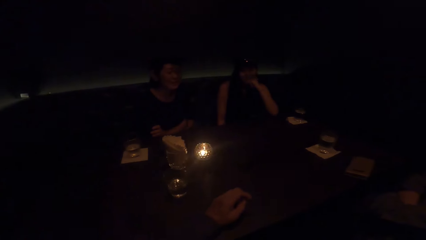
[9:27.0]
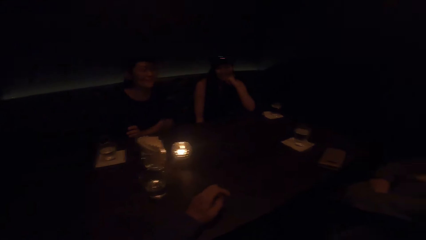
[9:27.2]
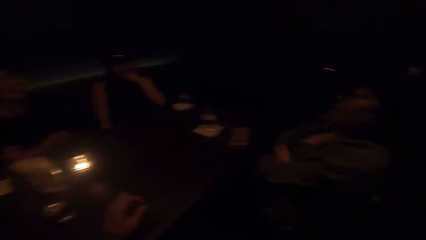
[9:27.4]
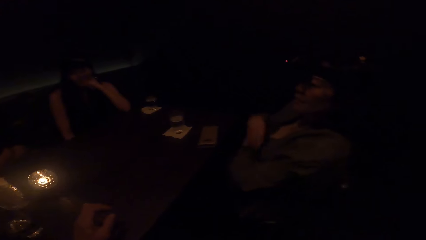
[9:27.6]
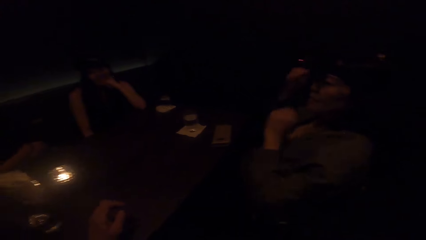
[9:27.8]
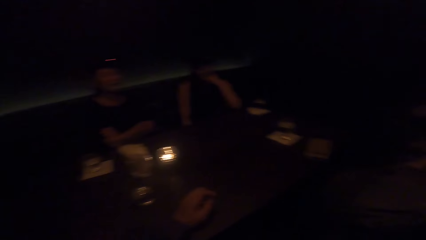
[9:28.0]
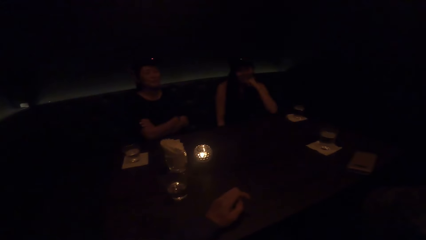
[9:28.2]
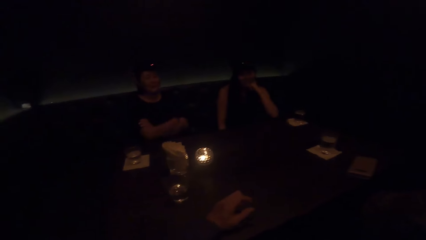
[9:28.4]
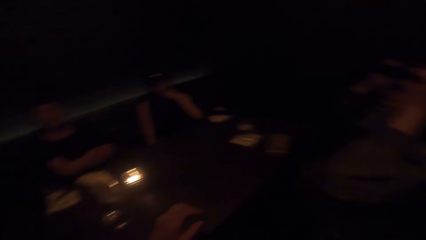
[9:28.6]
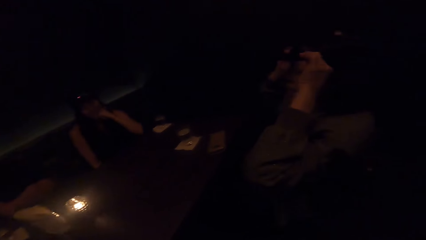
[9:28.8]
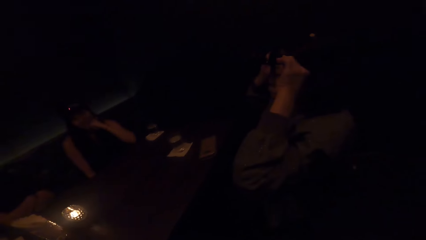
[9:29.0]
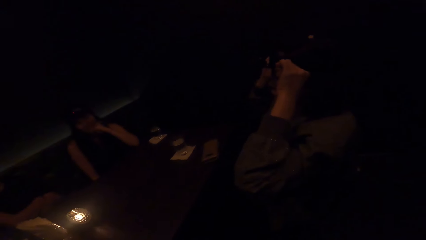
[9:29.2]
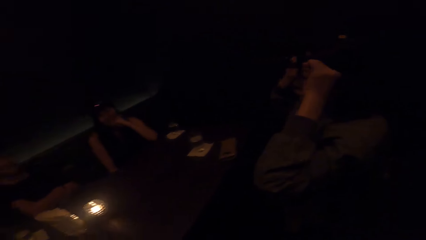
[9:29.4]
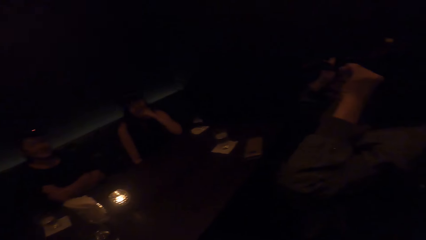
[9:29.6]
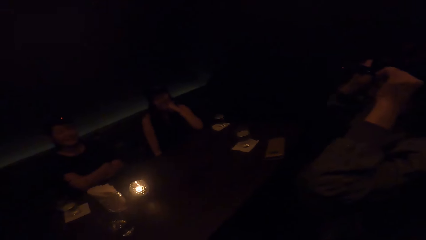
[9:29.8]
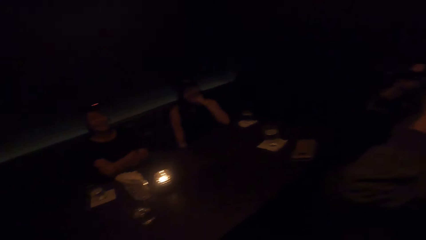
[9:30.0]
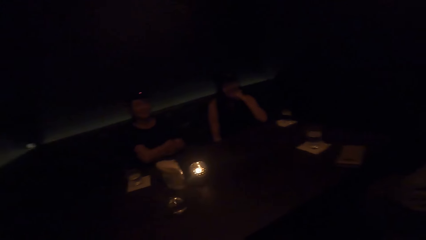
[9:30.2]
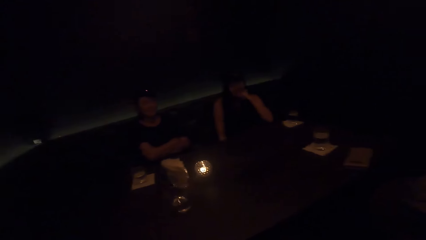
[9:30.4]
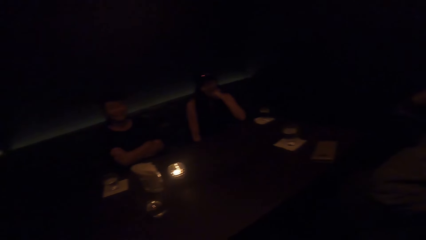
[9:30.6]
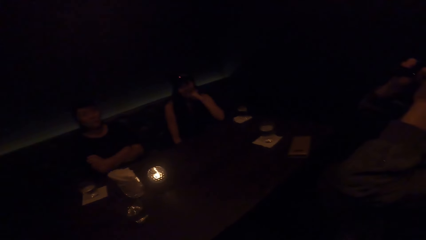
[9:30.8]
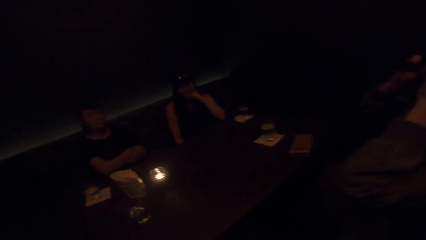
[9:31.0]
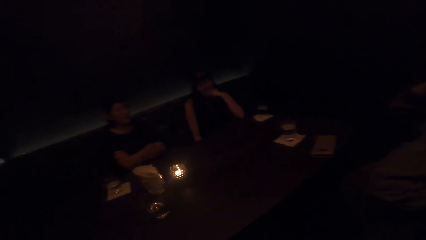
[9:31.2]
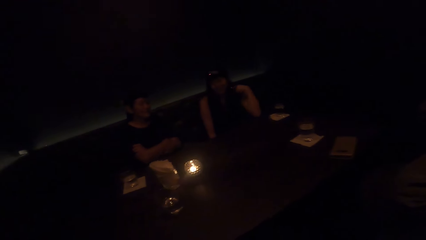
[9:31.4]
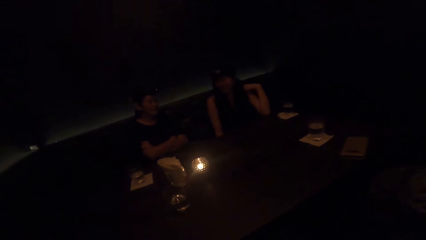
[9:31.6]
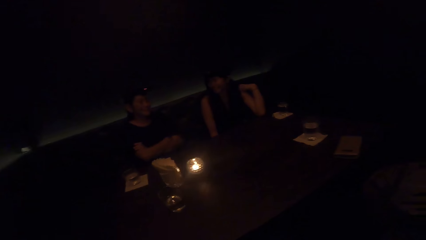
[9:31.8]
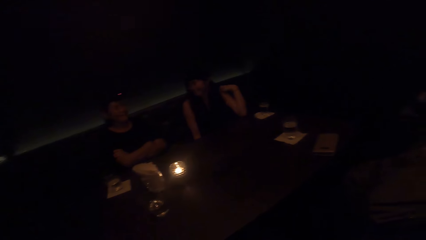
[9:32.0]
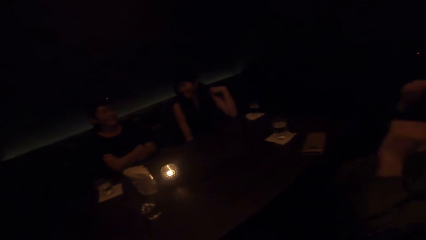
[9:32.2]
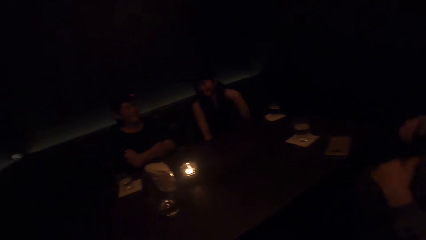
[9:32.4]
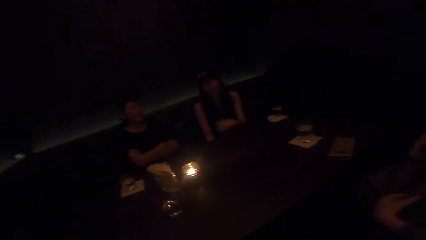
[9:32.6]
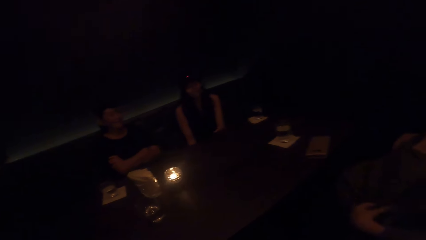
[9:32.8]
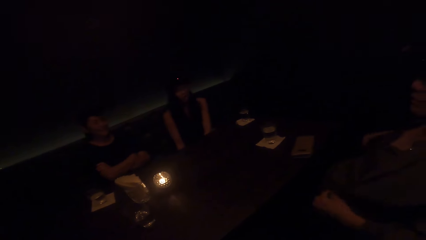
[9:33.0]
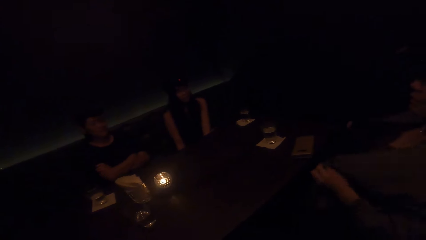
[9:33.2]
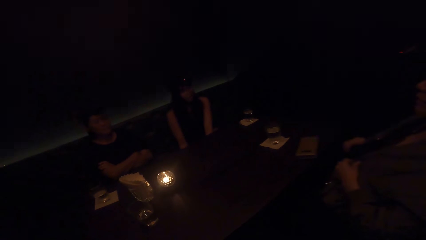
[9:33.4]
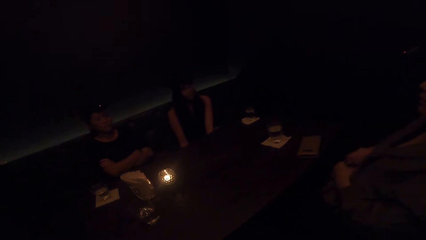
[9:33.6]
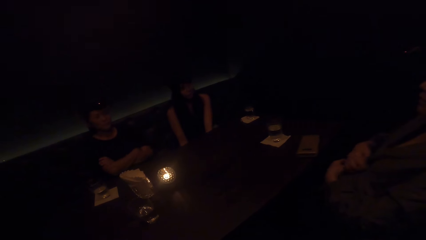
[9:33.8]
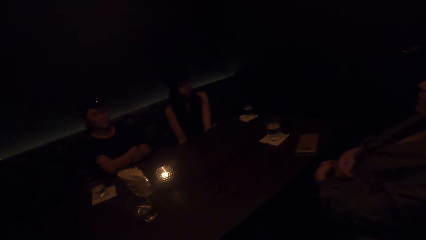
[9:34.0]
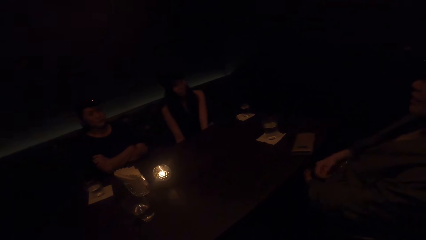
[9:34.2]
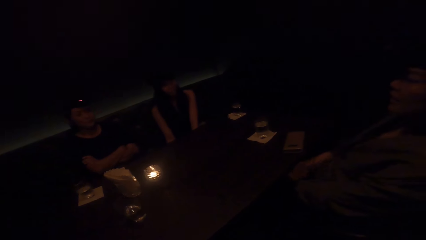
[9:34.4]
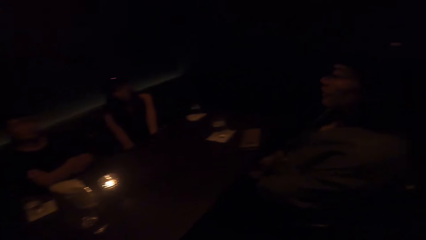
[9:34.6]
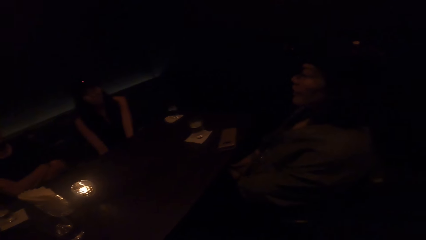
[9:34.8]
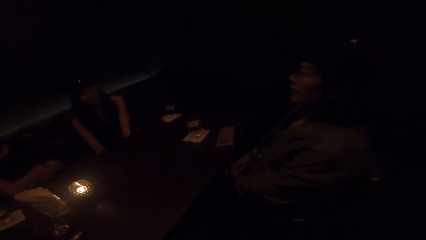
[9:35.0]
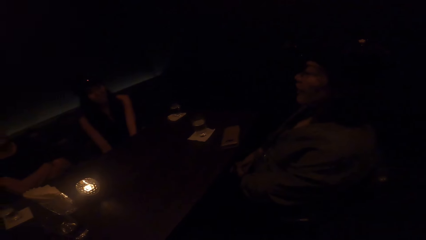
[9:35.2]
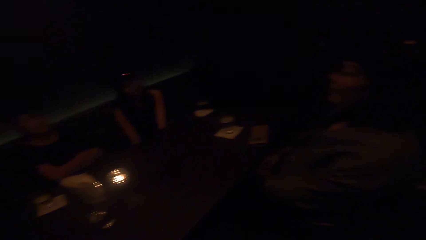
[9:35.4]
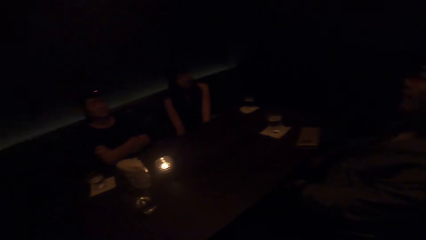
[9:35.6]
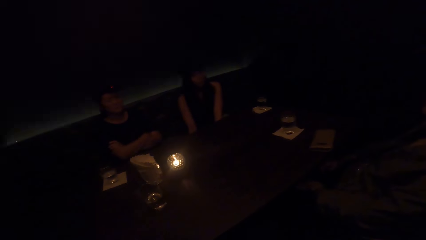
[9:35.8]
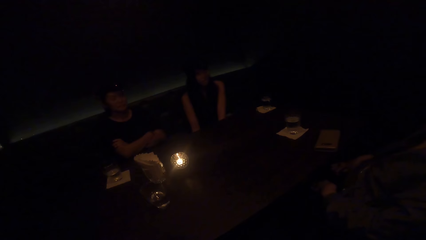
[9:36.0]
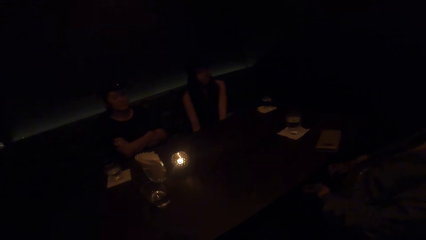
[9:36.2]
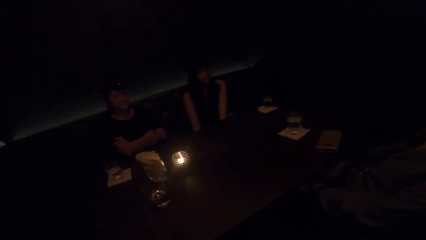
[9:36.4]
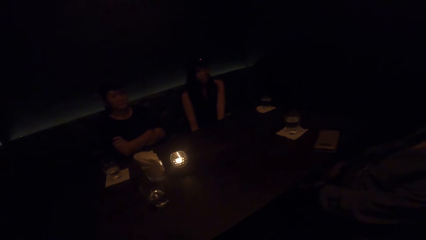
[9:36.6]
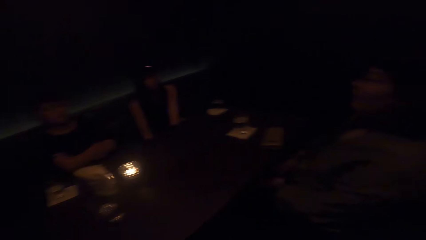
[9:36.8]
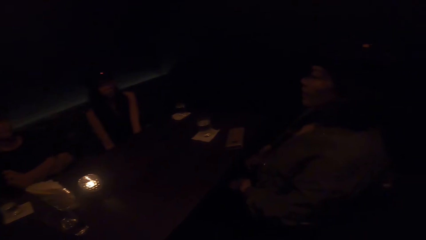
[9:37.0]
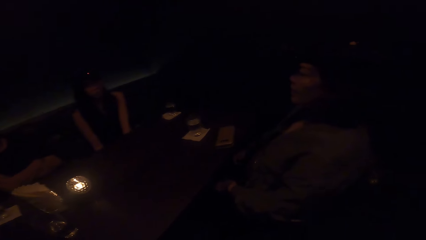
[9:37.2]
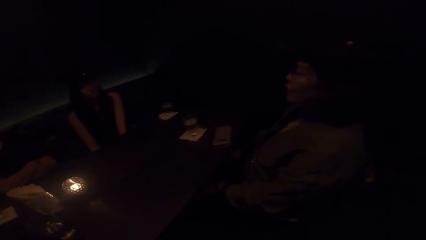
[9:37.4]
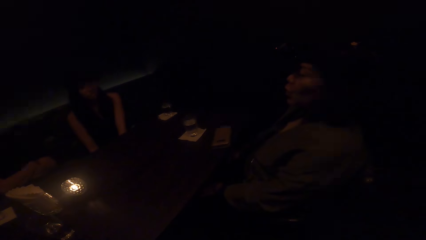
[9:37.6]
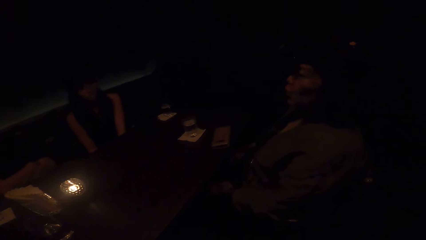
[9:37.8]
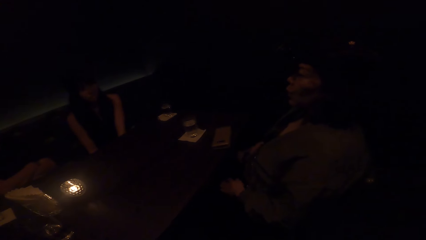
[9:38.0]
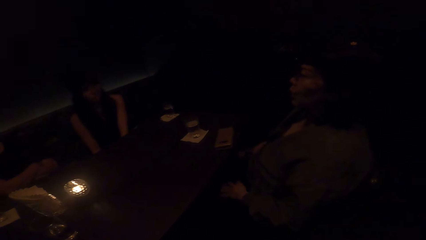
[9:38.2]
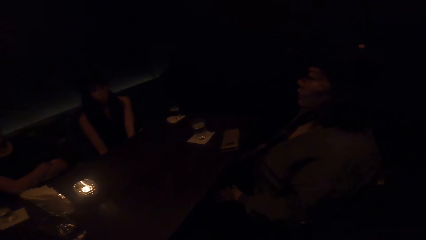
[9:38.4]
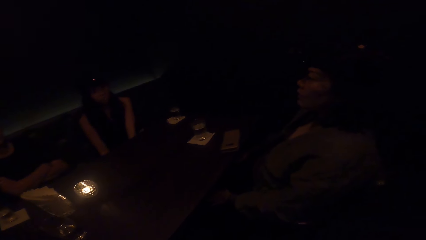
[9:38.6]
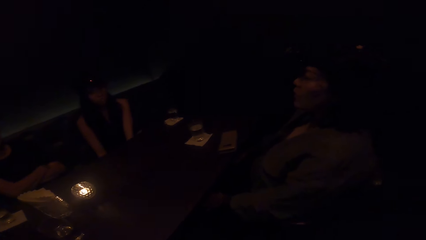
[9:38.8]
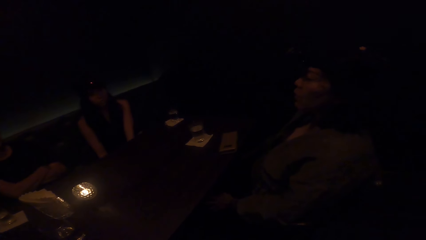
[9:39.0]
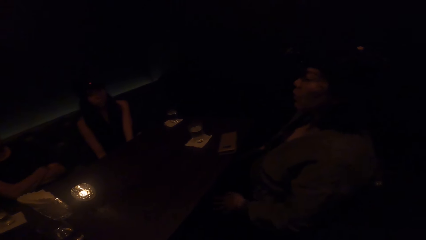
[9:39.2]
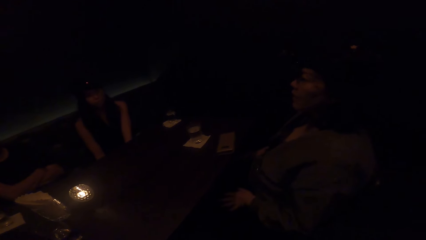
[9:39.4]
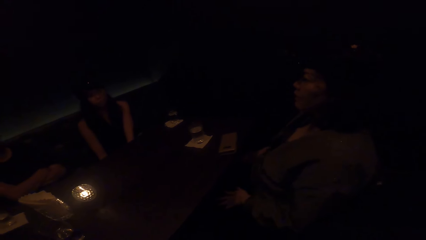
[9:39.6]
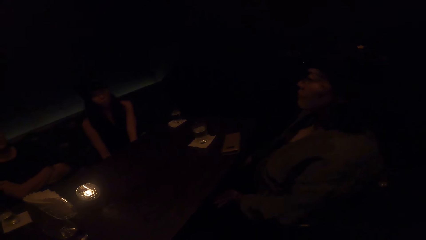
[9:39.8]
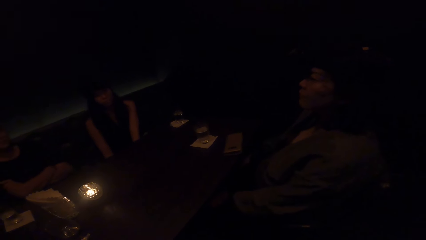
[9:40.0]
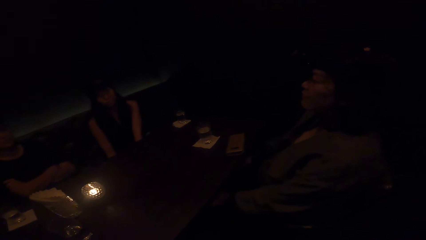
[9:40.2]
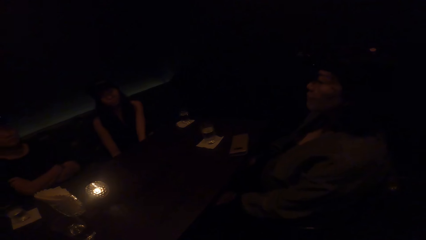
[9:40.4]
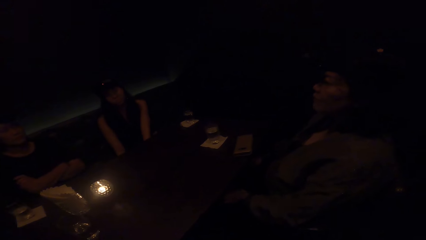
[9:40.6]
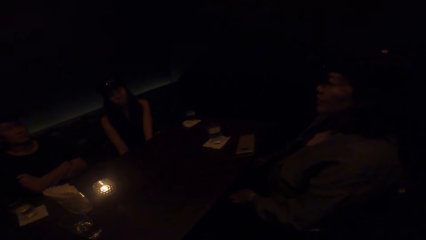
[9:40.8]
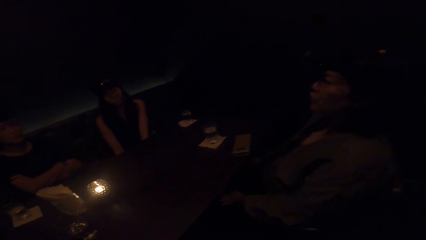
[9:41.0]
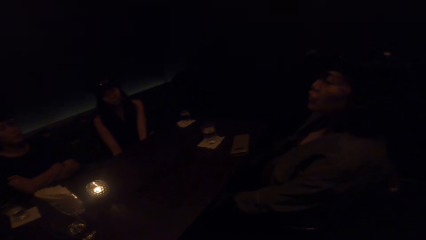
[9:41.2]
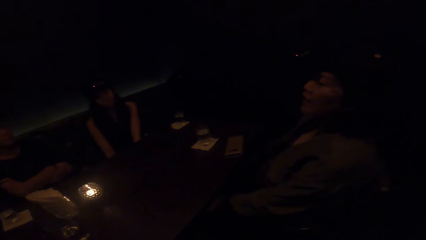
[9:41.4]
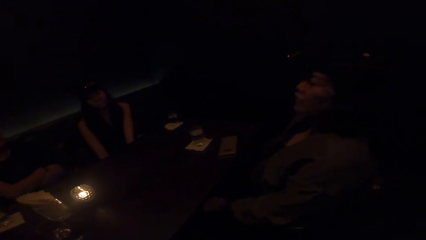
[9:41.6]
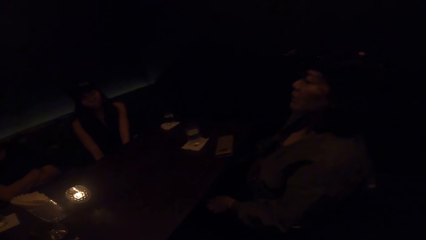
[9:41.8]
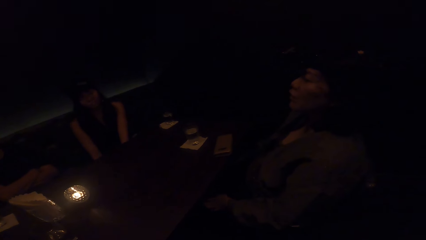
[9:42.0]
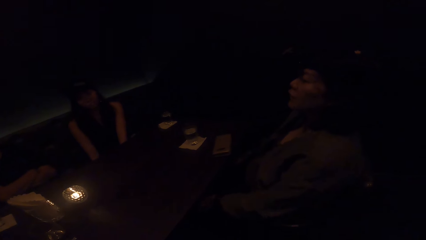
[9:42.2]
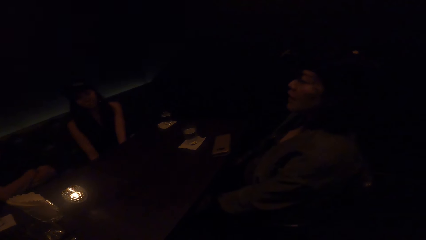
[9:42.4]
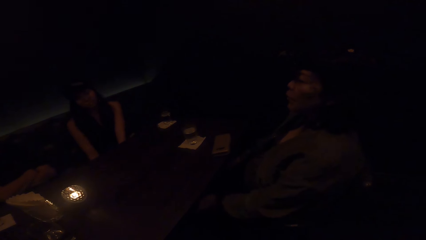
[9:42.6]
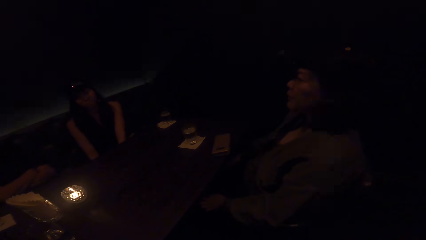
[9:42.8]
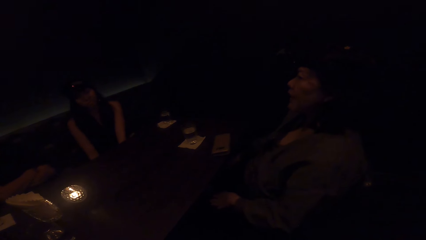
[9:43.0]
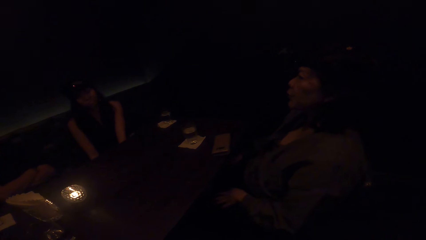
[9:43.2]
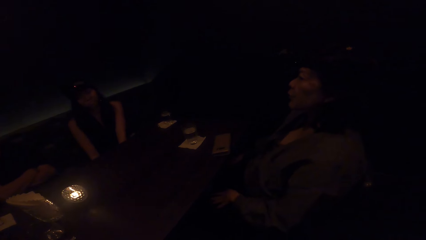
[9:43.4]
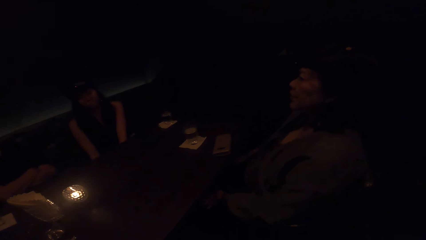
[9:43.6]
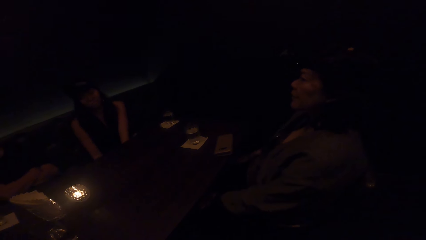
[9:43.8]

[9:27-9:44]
A woman raises both hands up. A person moves a hand towards the face. The person adjusts something. The camera wearer stops demonstrating with the left hand. A lady scratches her hand. The person lowers his hands. The woman brings down both hands. Another woman brings down her left hand. The person holds his jacket. The lady puts her hand under the table. The person covers the jacket. The first woman interacts with a third woman. The person moves his hand, talks and scratches the lap.
